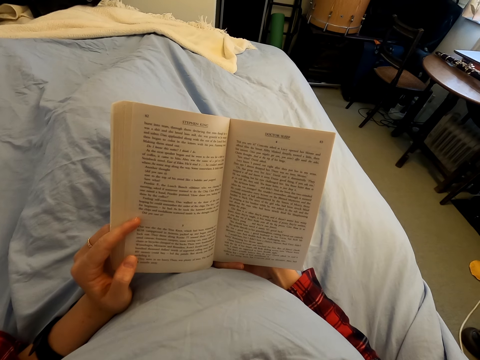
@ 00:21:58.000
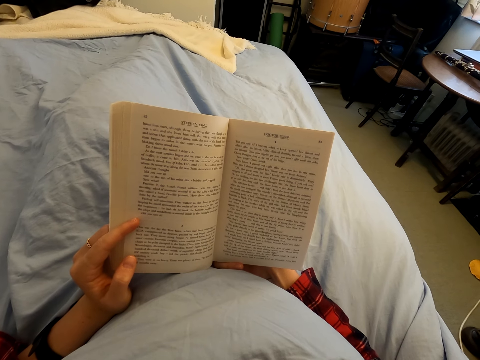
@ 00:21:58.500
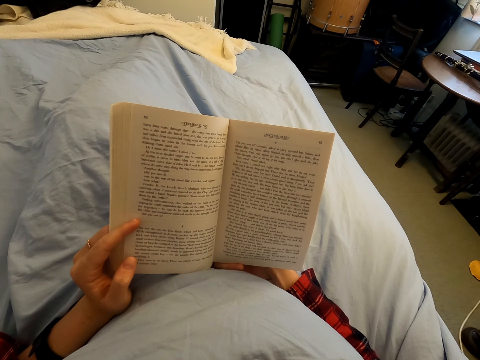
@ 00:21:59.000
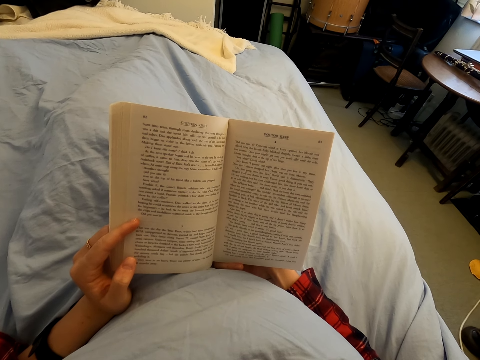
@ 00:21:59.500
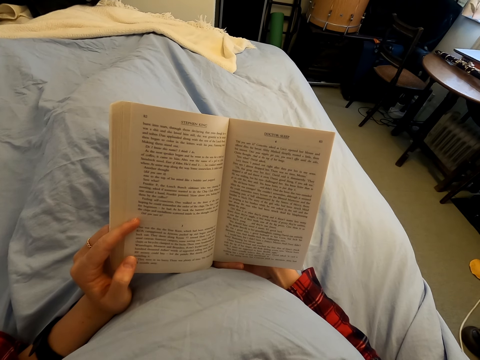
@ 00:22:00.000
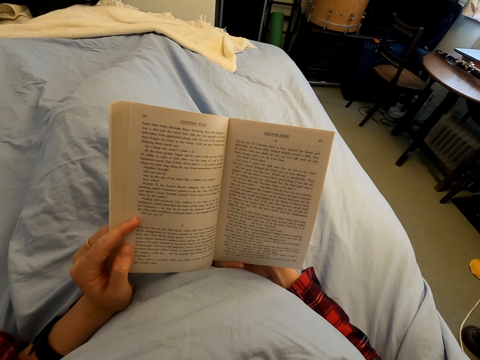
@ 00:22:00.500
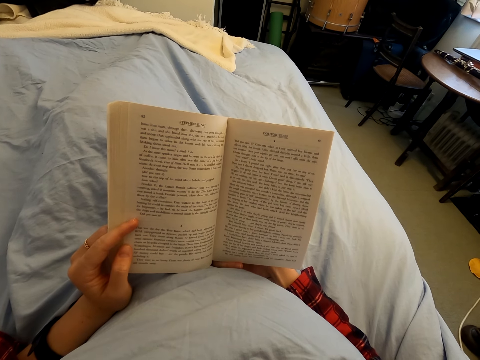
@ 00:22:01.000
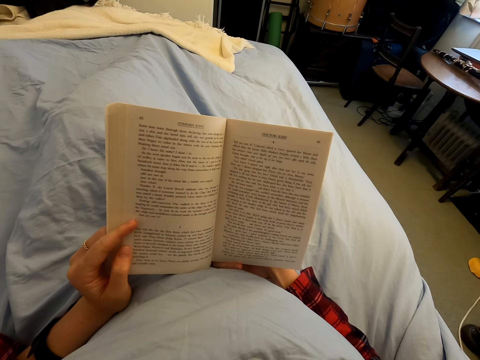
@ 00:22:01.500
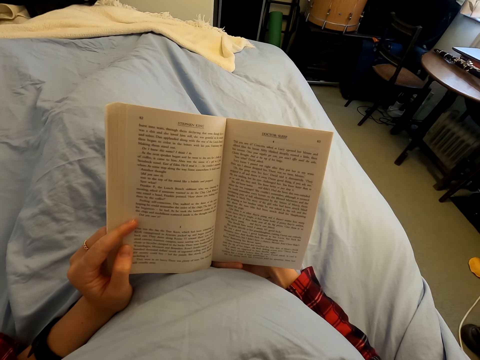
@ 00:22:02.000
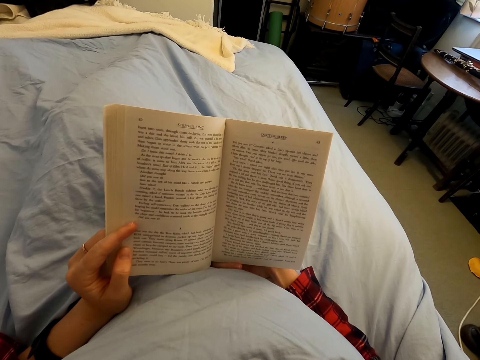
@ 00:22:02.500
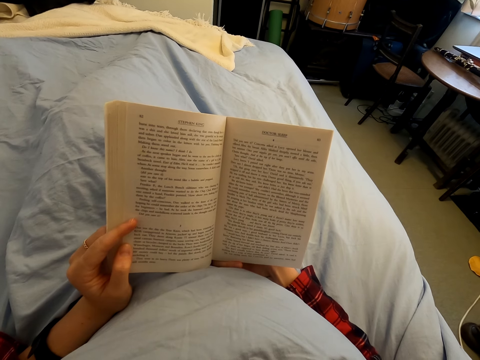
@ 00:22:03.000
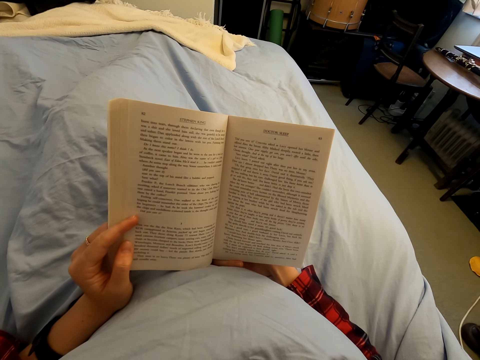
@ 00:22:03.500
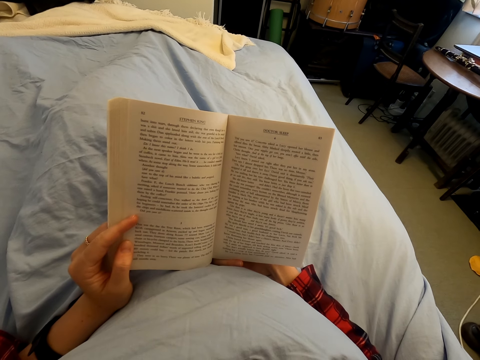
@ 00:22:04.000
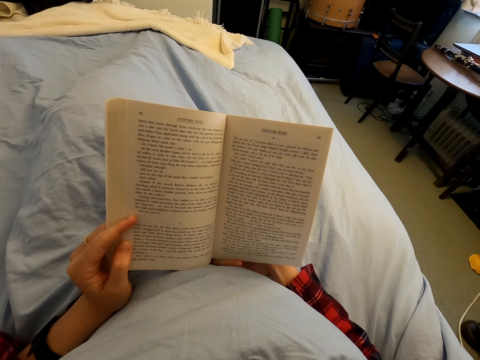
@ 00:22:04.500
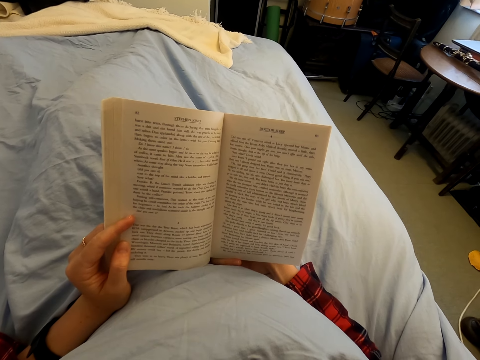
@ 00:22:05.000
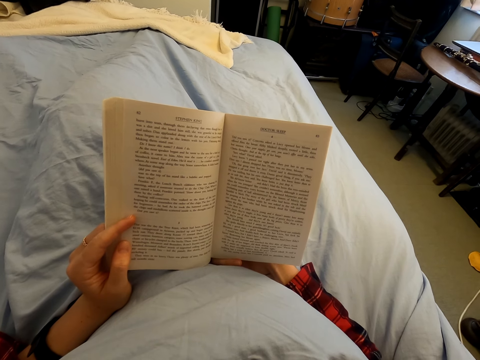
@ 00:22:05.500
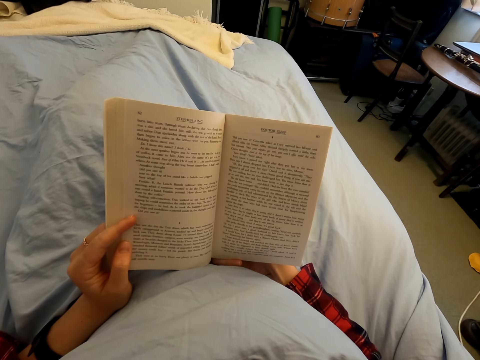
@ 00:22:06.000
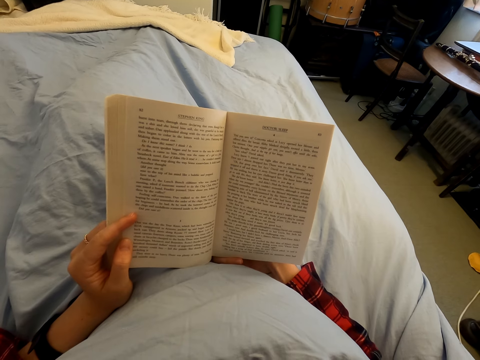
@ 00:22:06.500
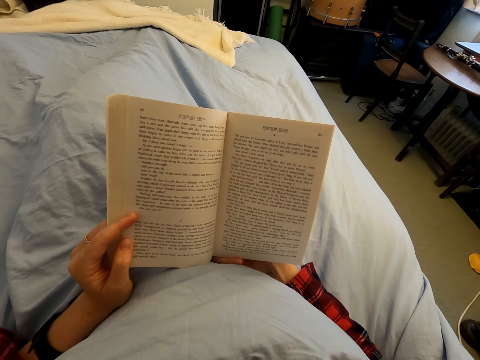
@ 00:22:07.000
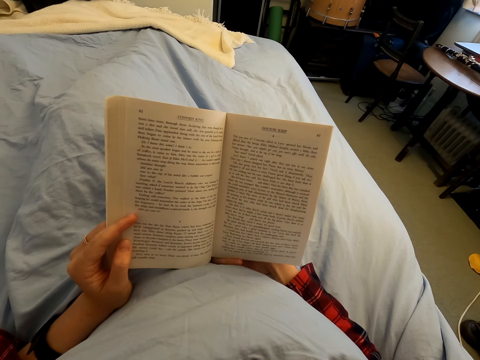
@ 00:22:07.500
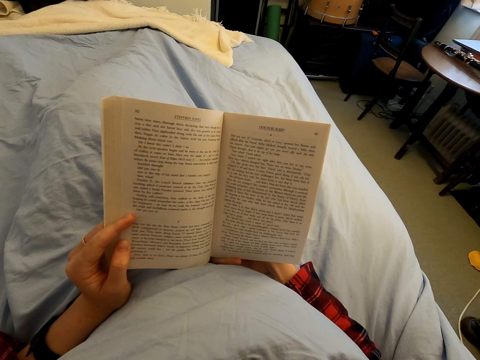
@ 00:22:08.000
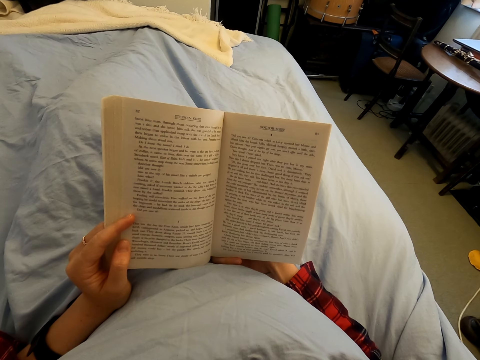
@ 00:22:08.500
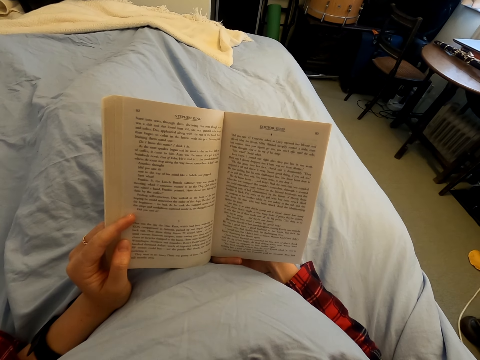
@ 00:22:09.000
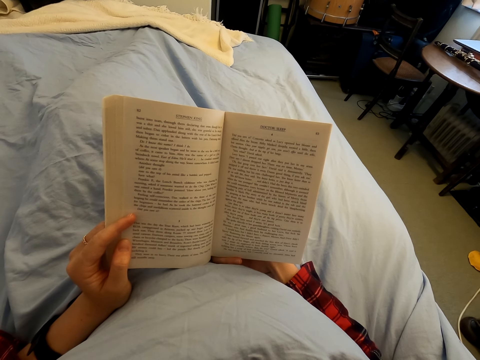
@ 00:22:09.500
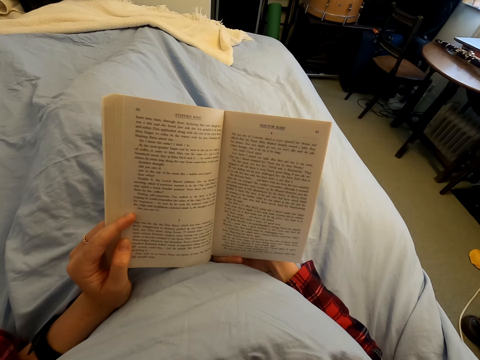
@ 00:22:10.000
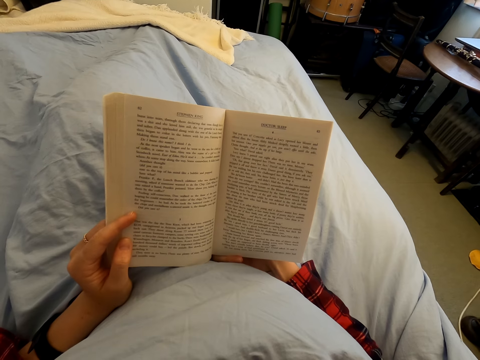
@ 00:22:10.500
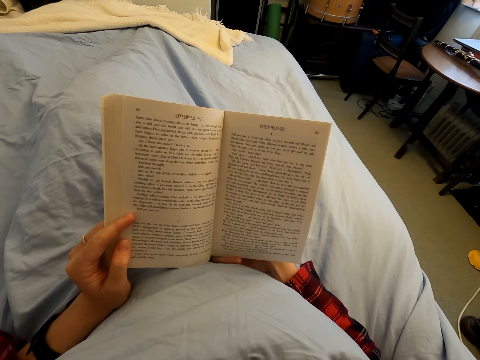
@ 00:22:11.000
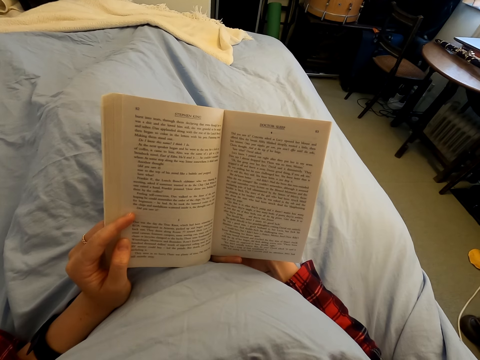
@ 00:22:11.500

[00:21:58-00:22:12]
The camera wearer reads a book. They move fingers. They read the book.

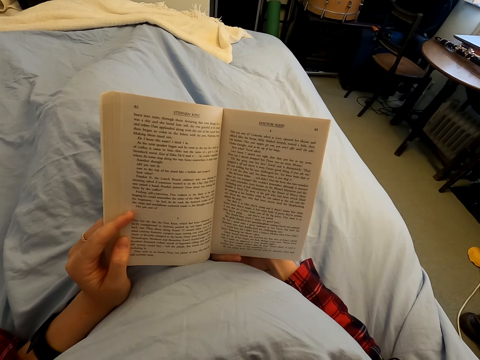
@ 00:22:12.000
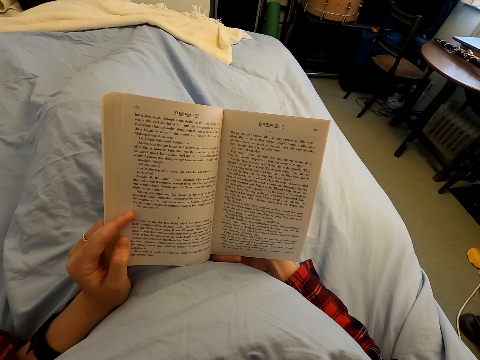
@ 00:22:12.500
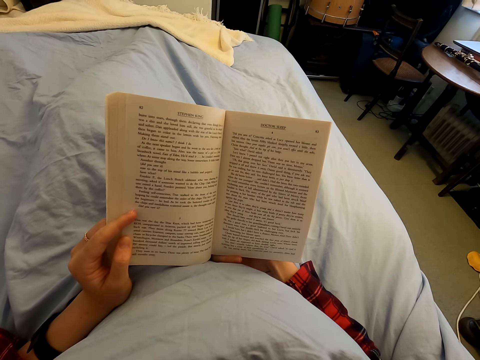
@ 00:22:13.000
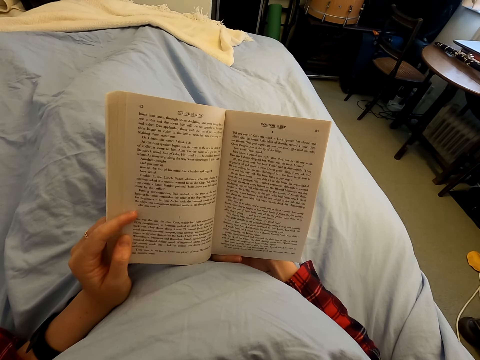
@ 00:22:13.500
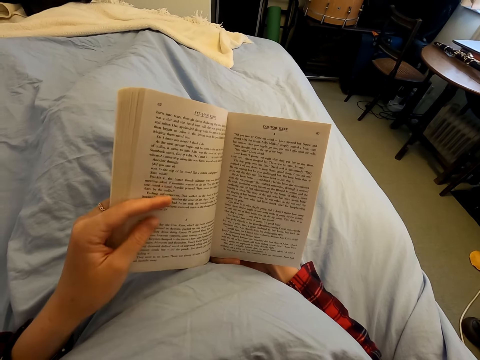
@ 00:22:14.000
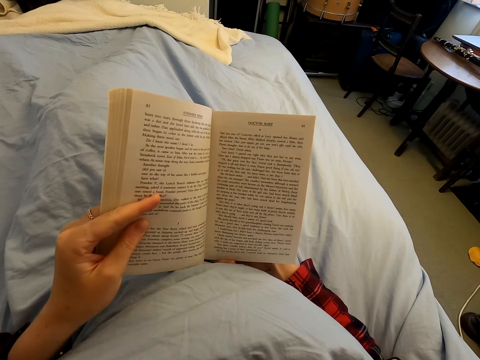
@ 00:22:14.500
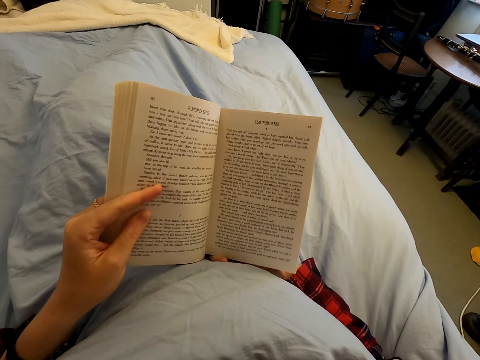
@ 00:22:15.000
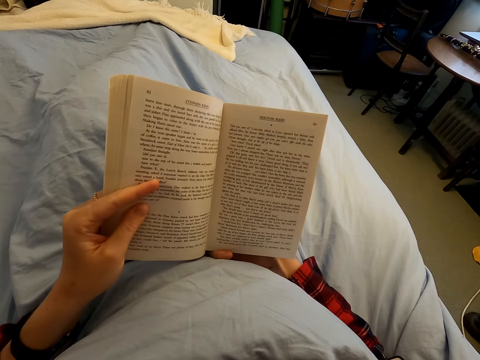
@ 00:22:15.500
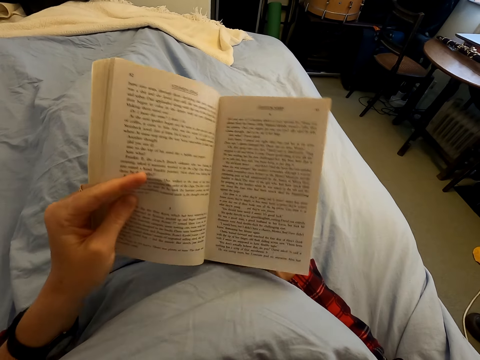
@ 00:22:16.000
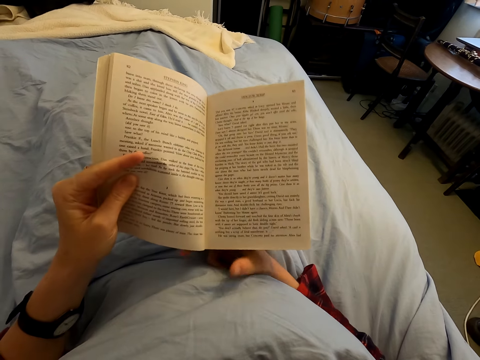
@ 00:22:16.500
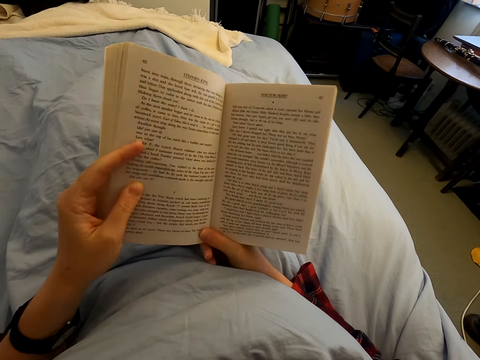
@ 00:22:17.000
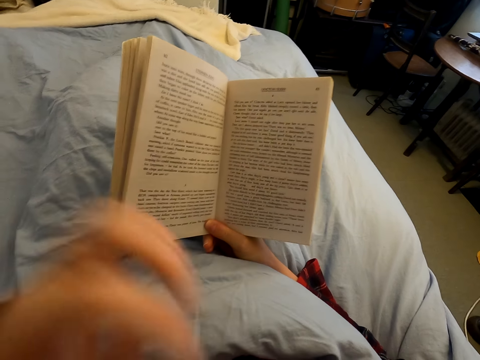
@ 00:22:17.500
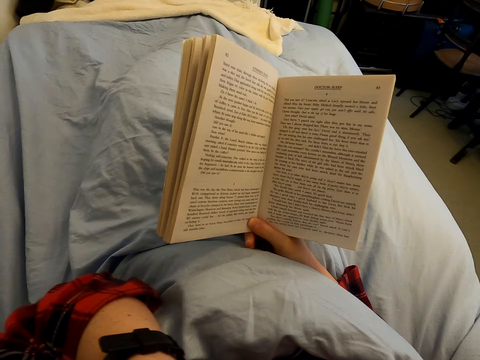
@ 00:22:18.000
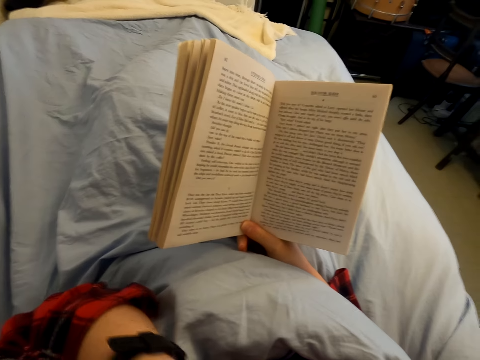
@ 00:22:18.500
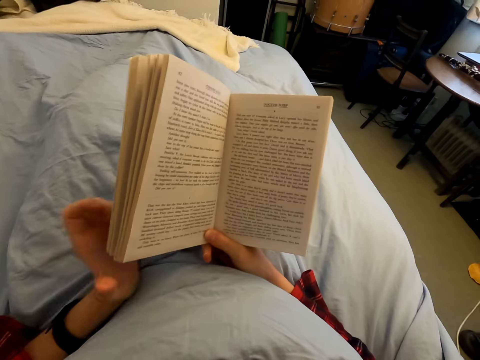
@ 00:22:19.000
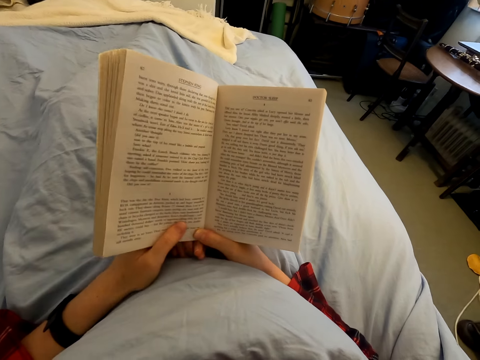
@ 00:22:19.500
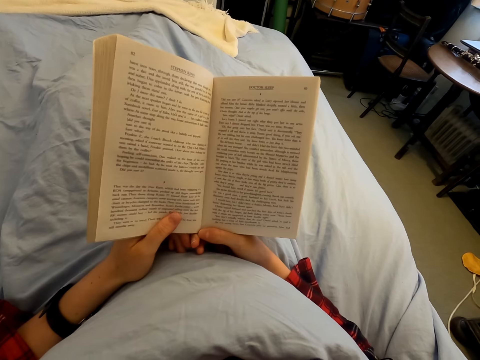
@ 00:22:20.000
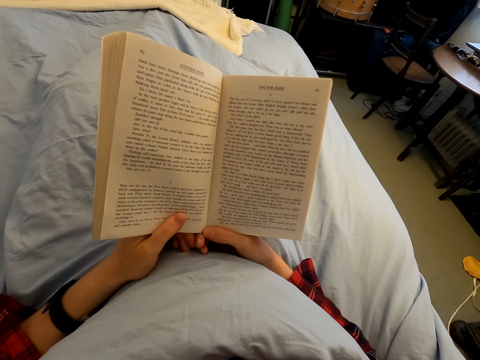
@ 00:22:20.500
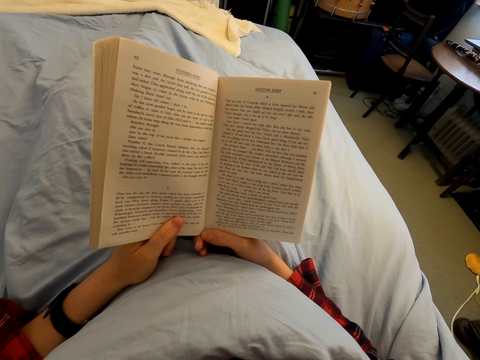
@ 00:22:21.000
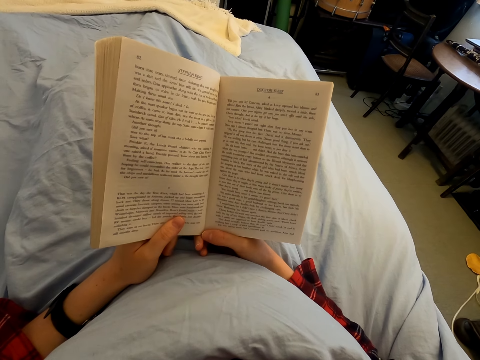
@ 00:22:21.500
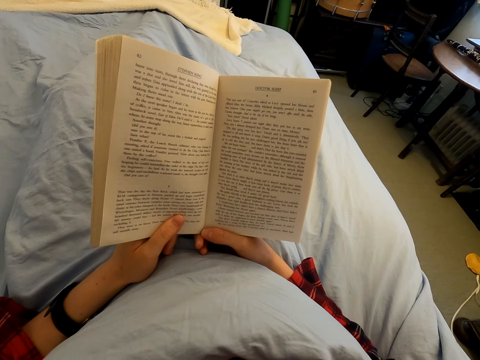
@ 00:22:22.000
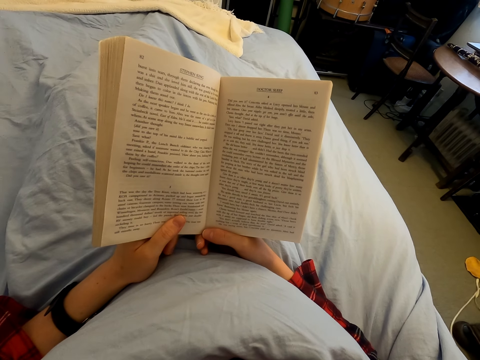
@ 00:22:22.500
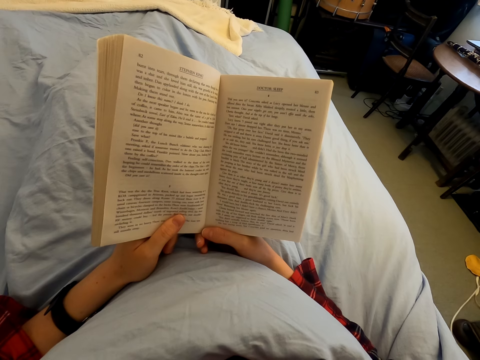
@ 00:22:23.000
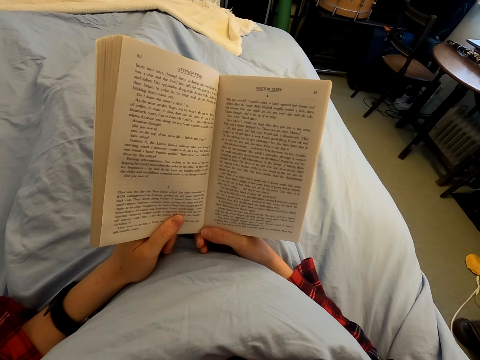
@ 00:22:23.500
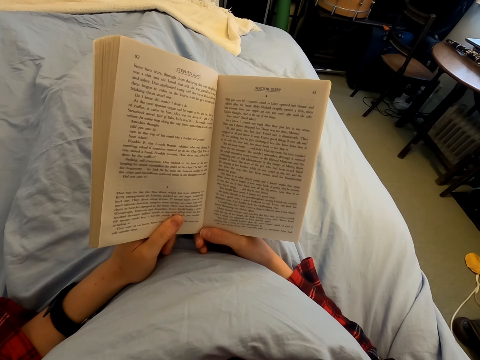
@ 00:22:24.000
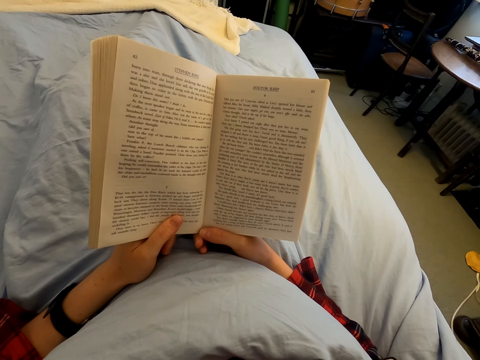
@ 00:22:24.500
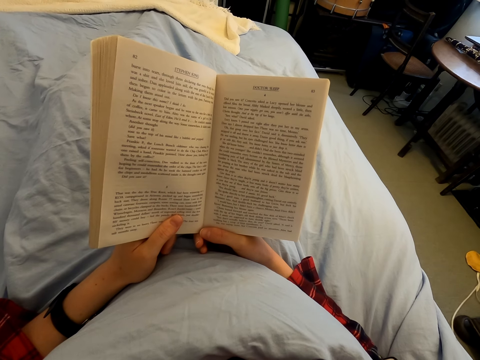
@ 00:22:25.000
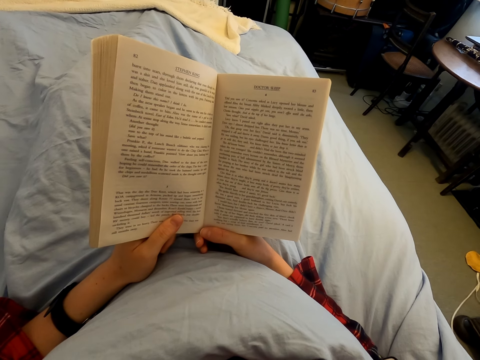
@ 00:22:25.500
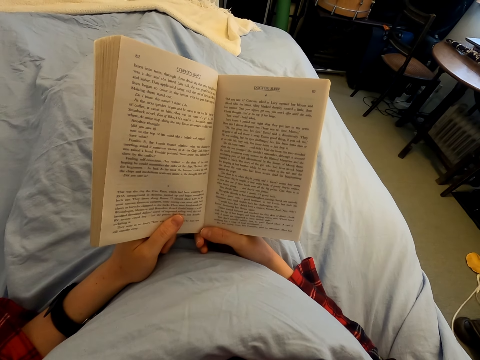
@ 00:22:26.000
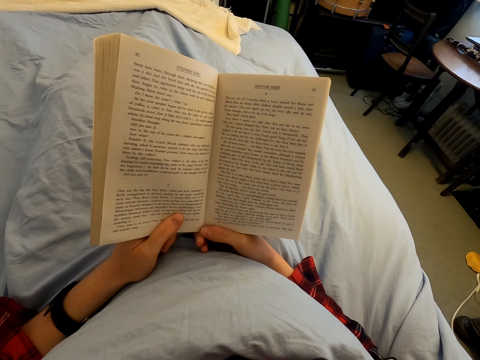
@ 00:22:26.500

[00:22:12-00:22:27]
The camera wearer moves a hand. They move the book on the hands. They hold the book, raise a hand, and touch the face. They lower the hand. They hold the book. They read the book.
